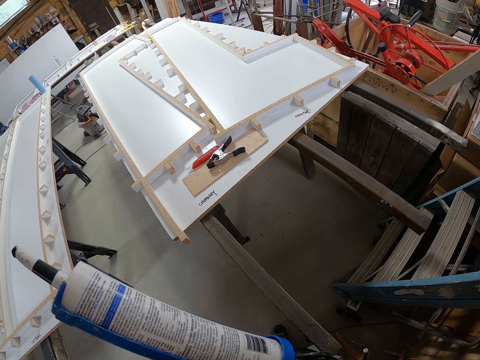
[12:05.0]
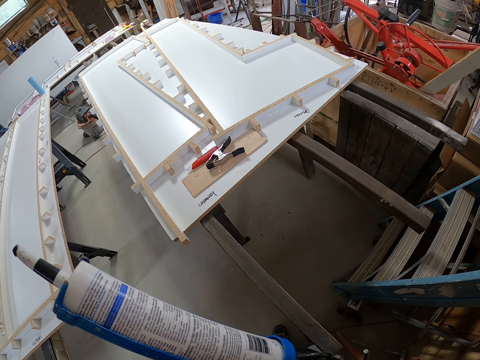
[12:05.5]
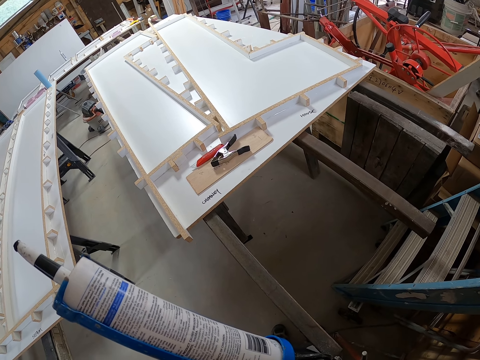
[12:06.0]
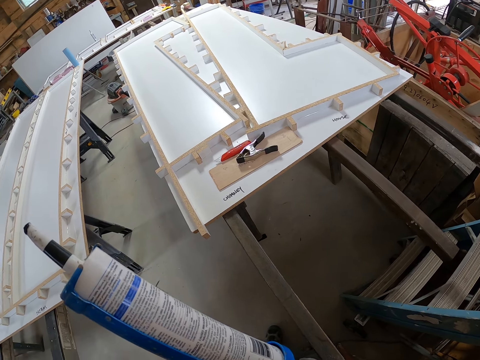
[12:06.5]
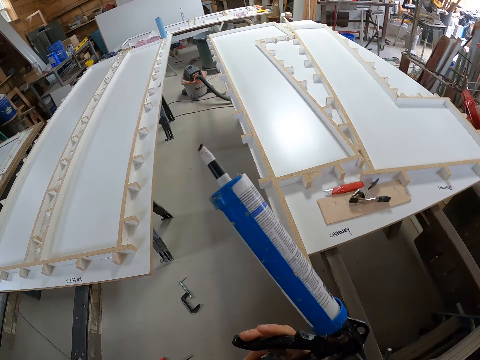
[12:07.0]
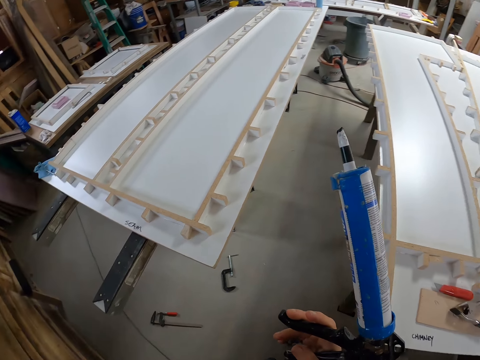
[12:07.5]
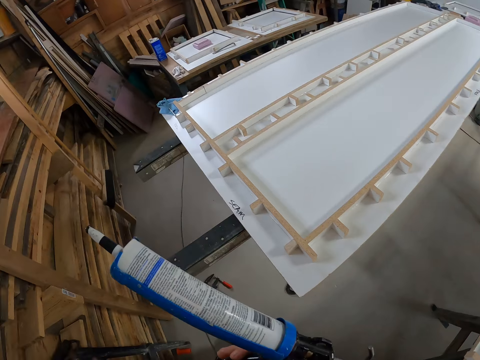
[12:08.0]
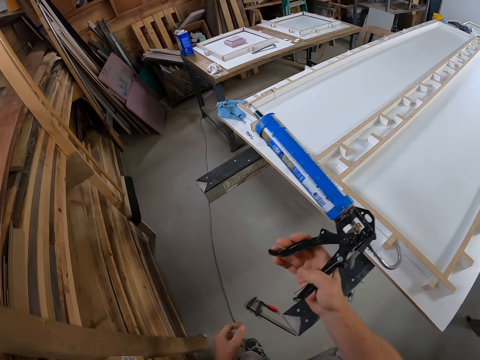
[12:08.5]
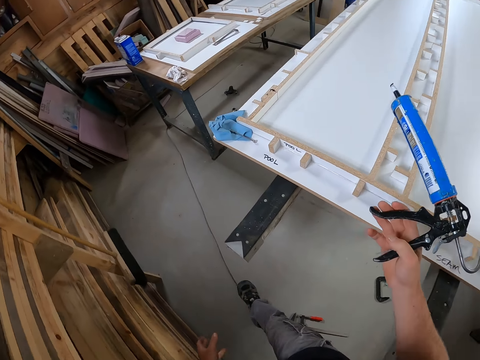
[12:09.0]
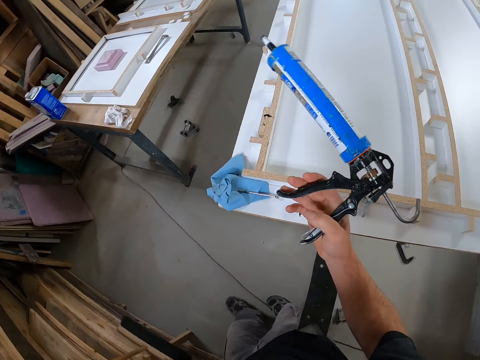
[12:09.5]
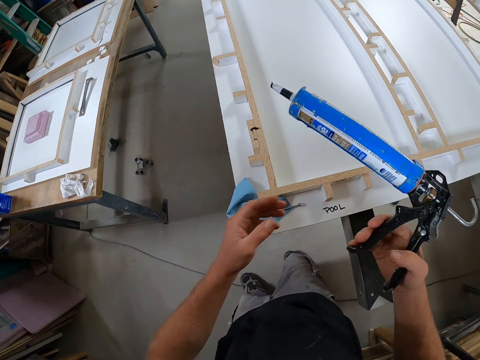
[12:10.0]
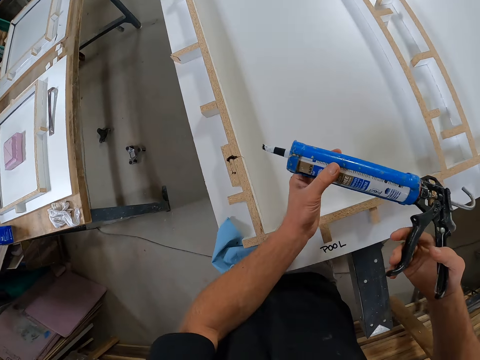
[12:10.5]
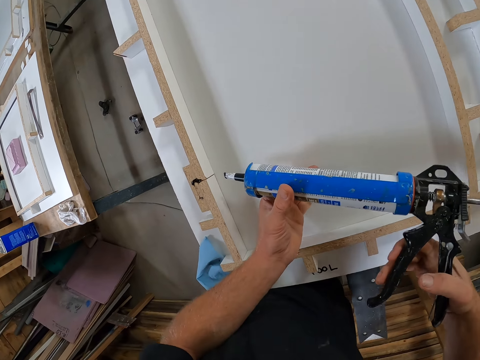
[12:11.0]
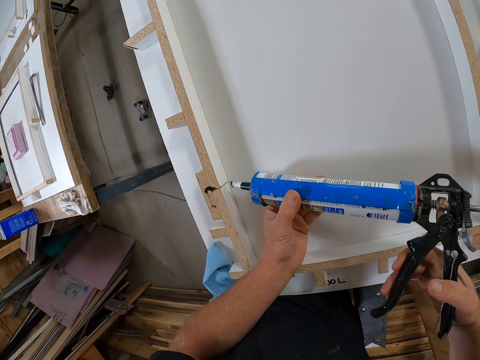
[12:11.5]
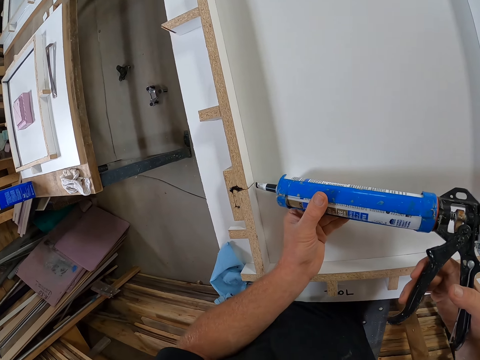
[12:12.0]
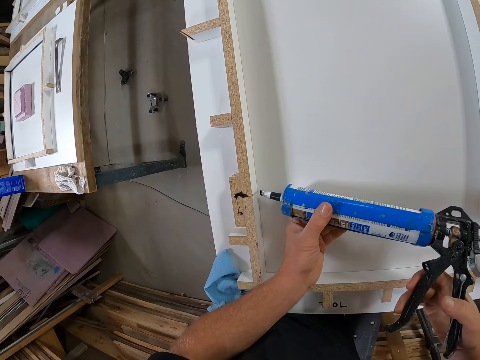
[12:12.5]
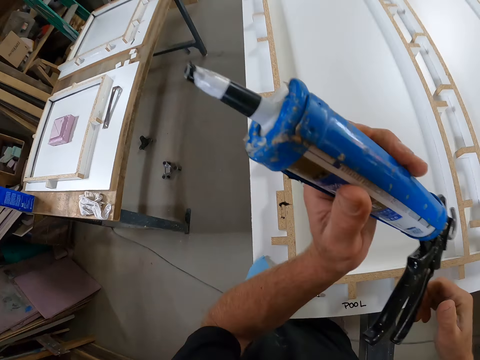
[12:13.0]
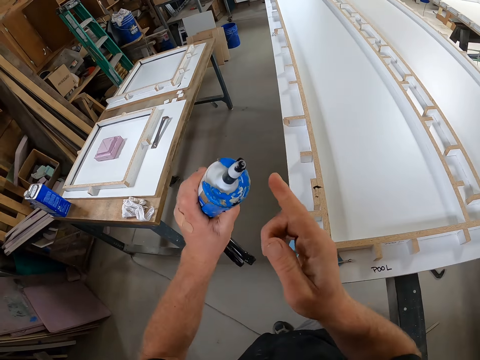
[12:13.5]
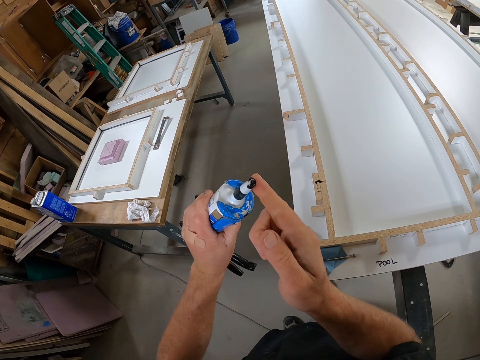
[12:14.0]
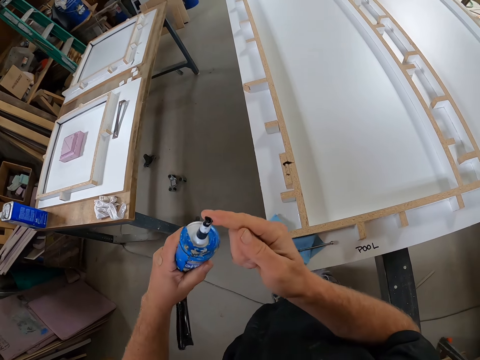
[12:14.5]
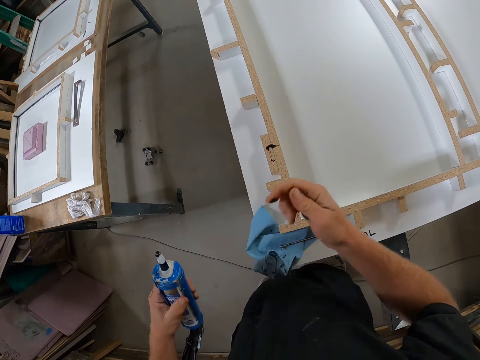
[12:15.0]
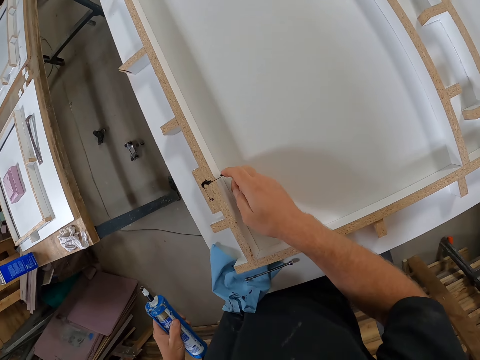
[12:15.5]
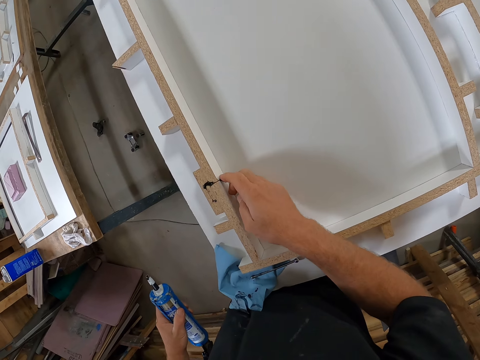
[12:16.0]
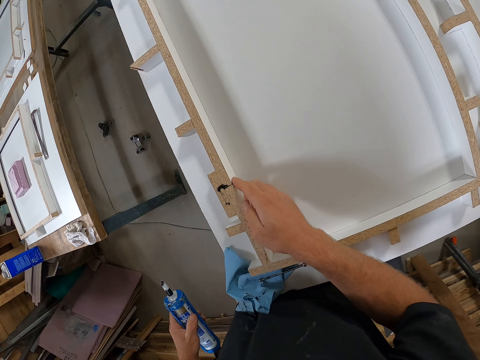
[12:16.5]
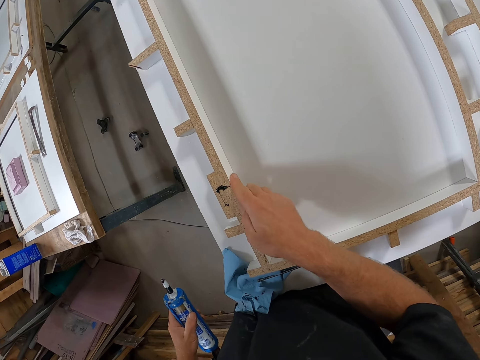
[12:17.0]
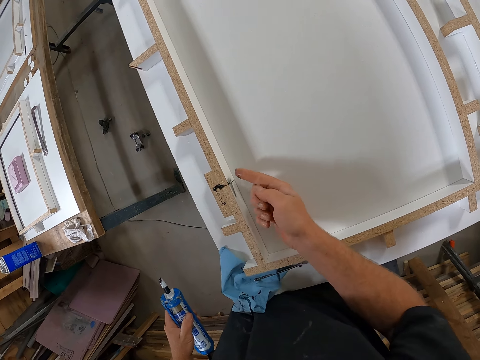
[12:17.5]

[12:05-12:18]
The camera wearer walks around the workshop. He holds the silicon gun or adhesive glue gun with his hands. He places the adhesive glue gun on the piece of wood. He lifts the adhesive glue gun. He adjusts the silicon gun in his hands. He cleans the tip of the silicon gun with his right finger. He spreads the silicon on his right finger on the woodwork.

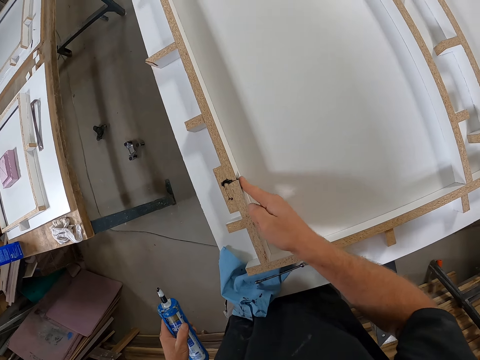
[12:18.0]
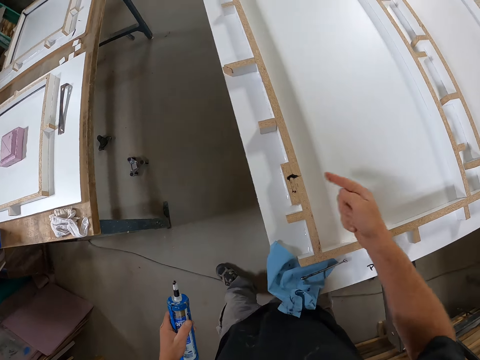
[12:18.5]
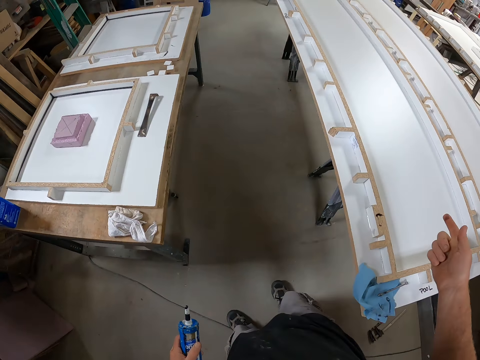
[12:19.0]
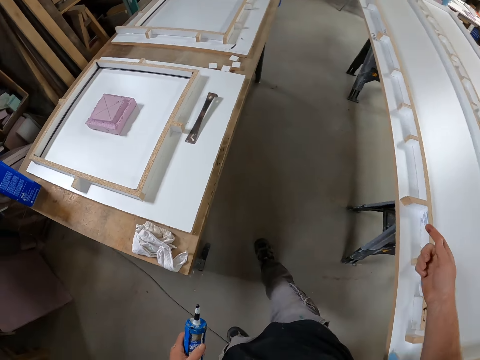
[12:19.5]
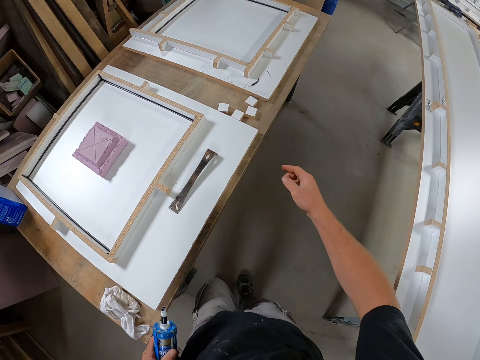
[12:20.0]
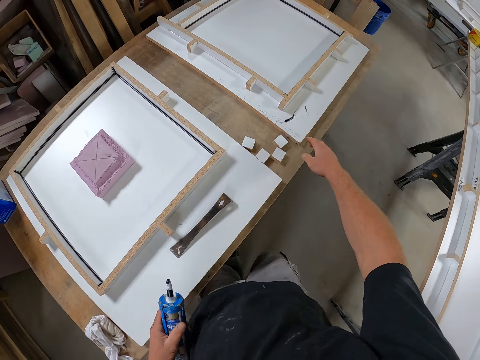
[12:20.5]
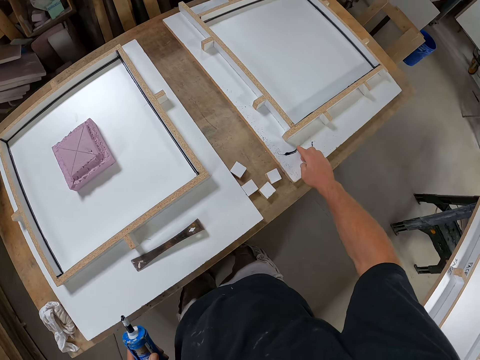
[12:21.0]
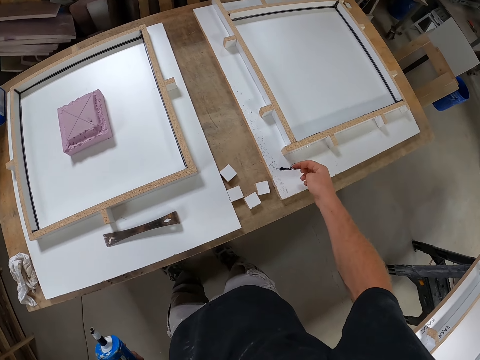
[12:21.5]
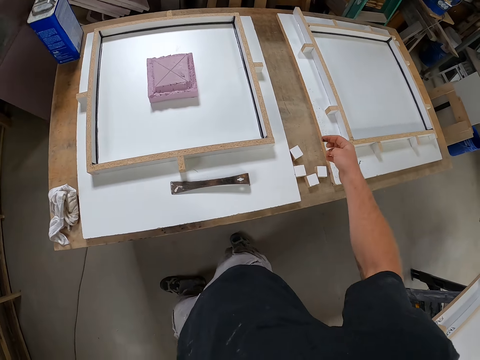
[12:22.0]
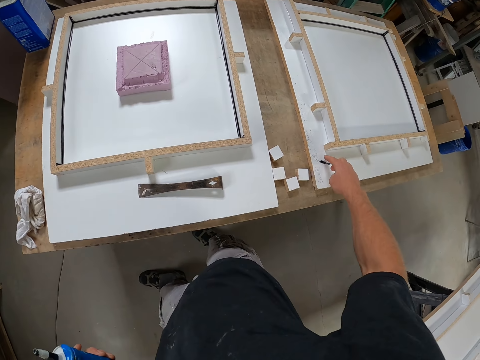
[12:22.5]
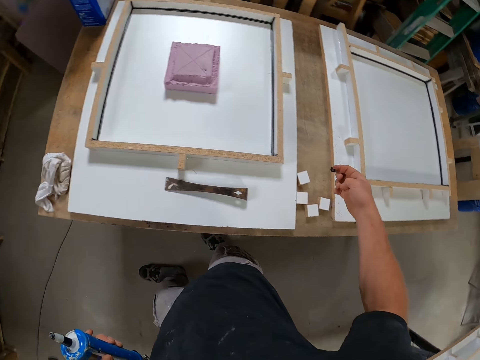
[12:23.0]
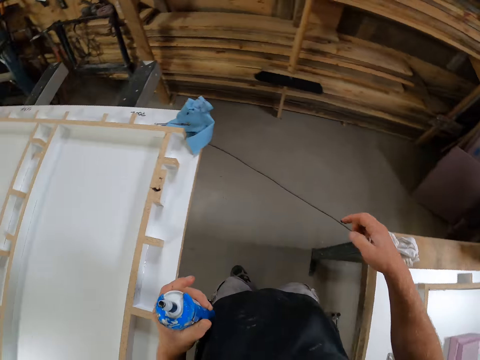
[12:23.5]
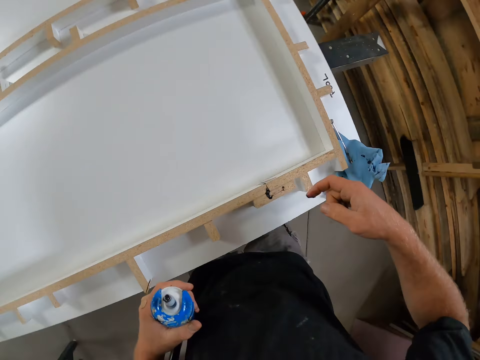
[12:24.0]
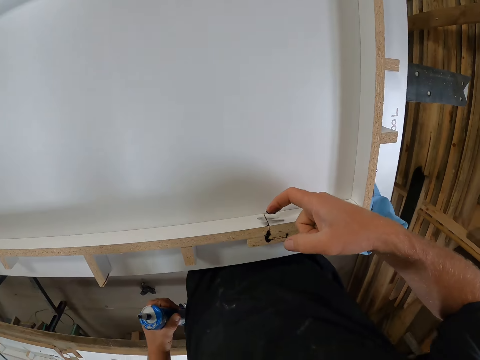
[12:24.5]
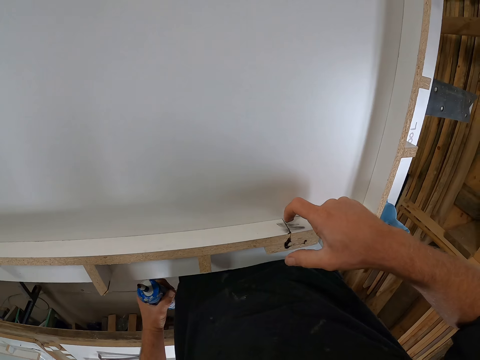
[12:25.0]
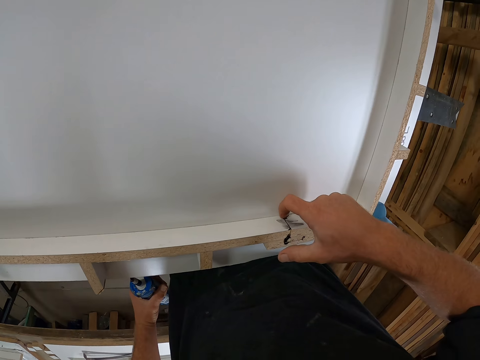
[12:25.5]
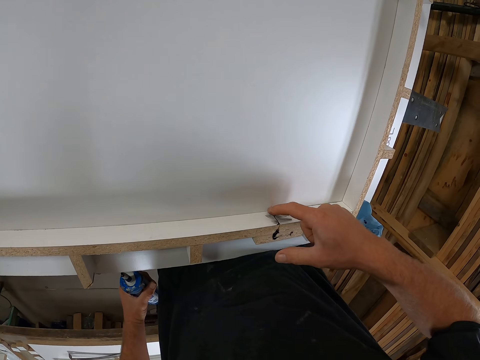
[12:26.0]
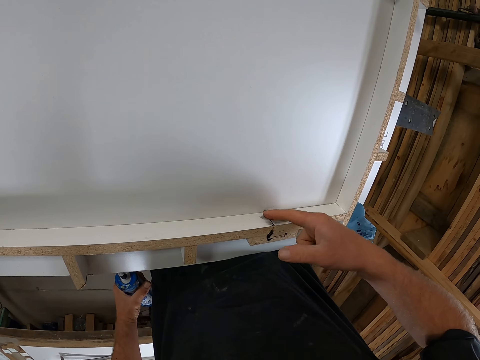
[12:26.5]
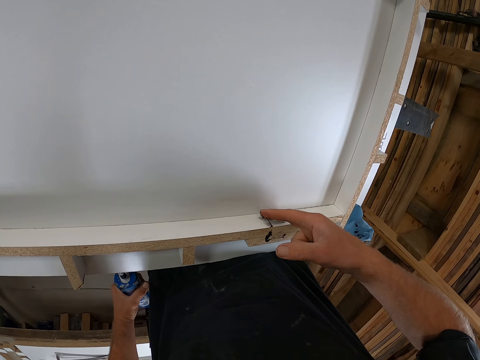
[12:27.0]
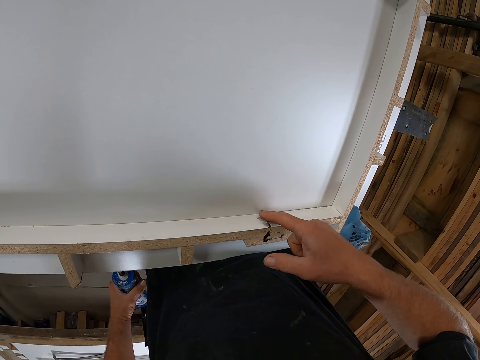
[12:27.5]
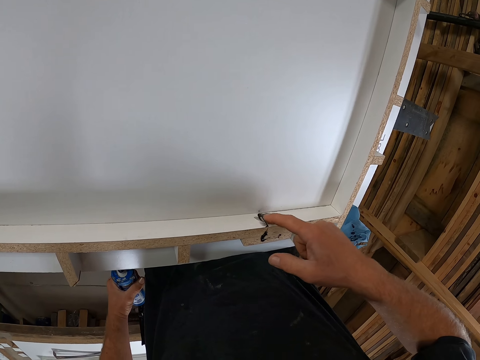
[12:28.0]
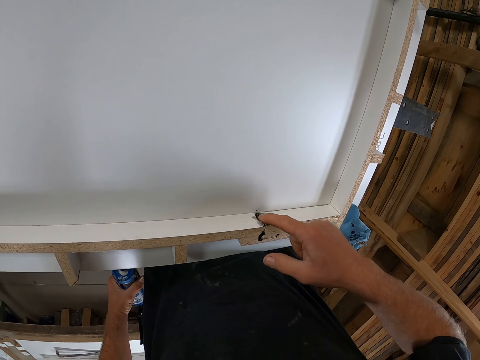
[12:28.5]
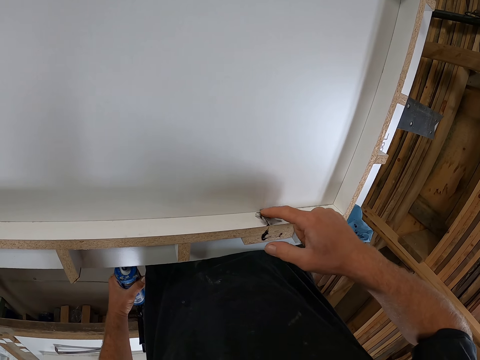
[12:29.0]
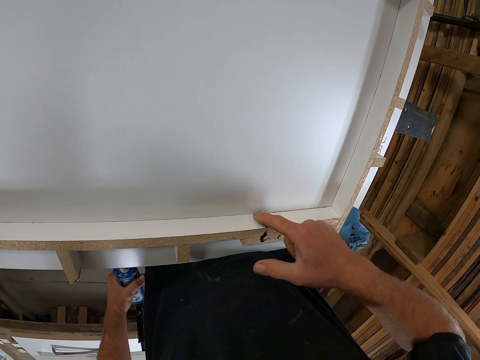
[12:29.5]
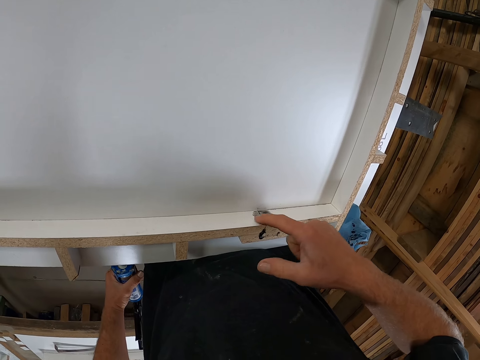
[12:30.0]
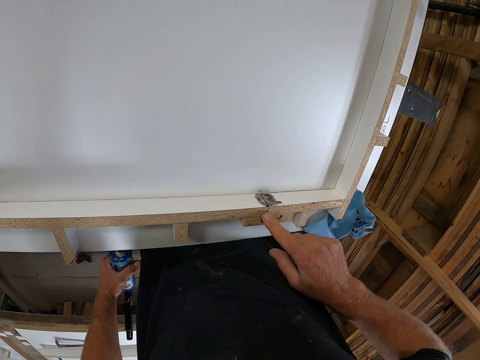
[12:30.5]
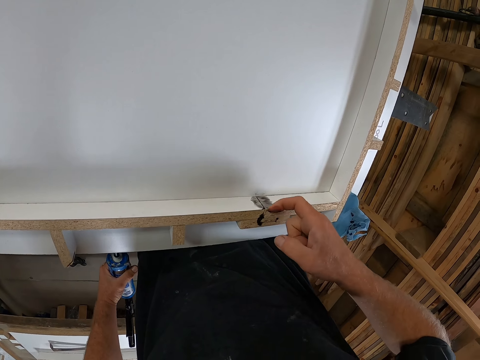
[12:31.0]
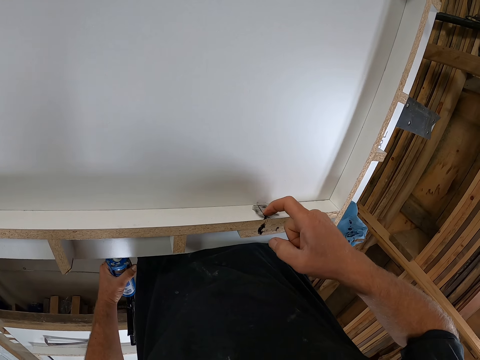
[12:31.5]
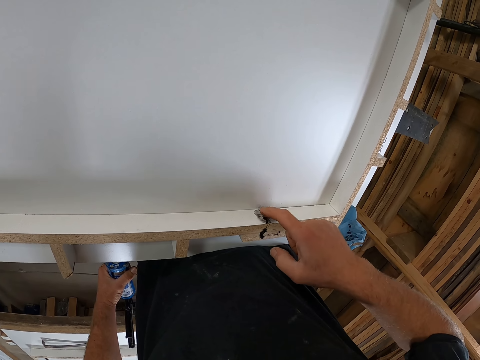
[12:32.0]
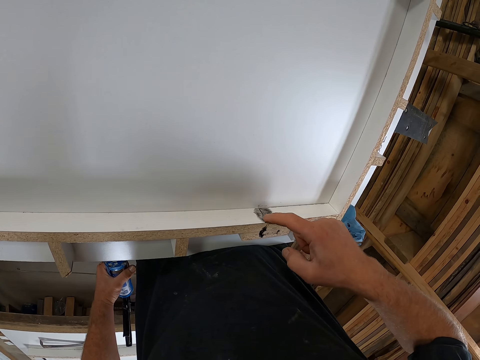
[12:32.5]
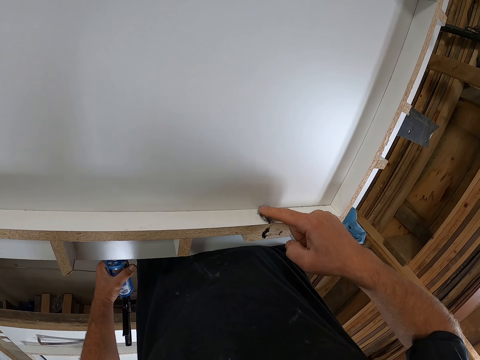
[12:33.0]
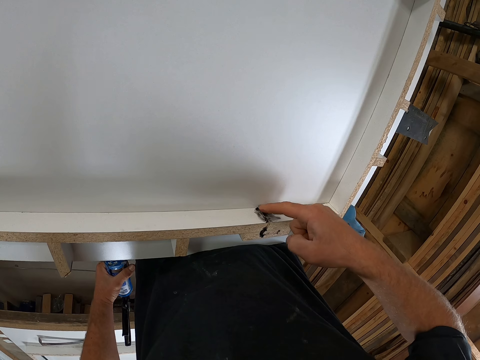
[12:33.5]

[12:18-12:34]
The camera wearer walks around the workshop. He picks the adhesive glue on the piece of wood with his finger. He cleans the silicon on the other woodwork with his right finger. He turns around. He spreads the silicon on his right finger on the woodwork. He picks the adhesive glue on the piece of wood with his finger. He cleans the silicon on the woodwork with his right finger. He spreads the silicon on his right finger on the woodwork.
